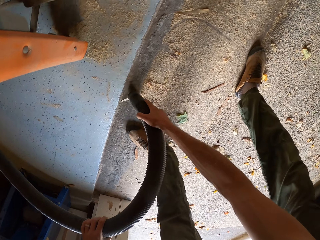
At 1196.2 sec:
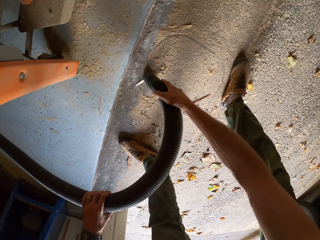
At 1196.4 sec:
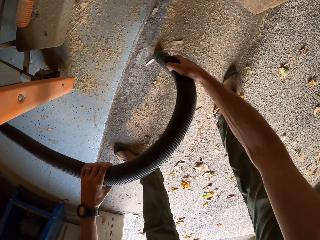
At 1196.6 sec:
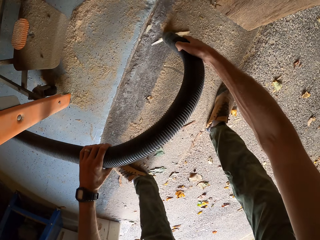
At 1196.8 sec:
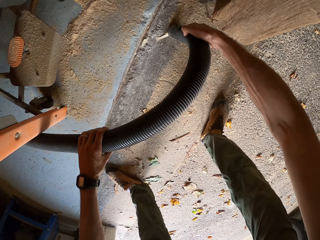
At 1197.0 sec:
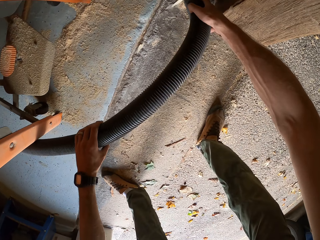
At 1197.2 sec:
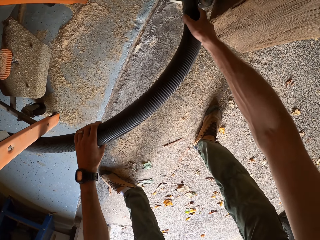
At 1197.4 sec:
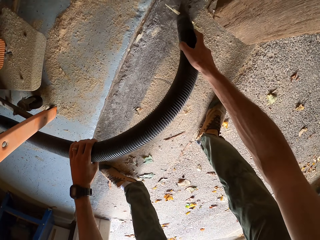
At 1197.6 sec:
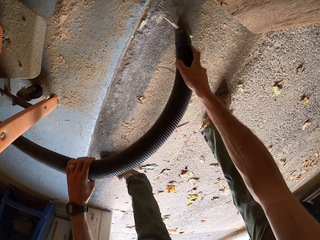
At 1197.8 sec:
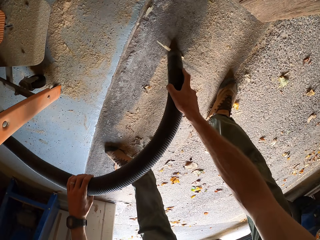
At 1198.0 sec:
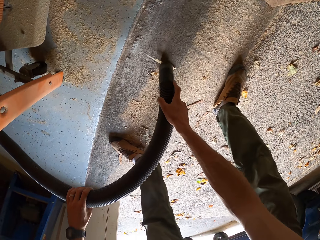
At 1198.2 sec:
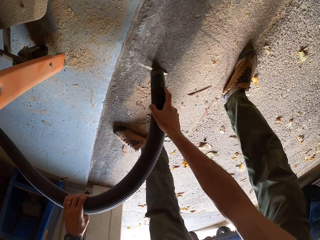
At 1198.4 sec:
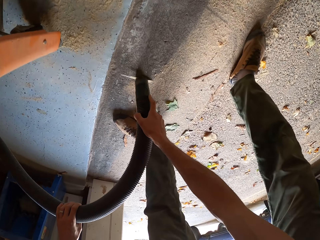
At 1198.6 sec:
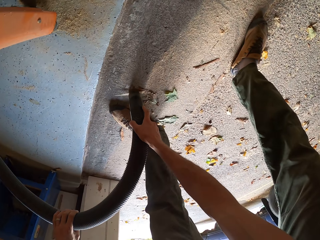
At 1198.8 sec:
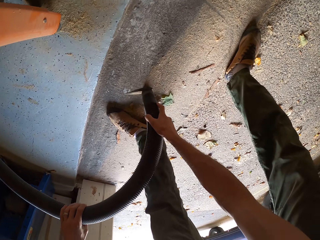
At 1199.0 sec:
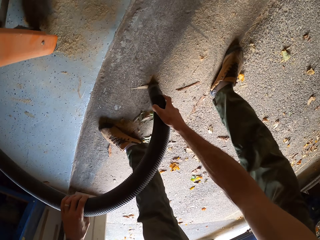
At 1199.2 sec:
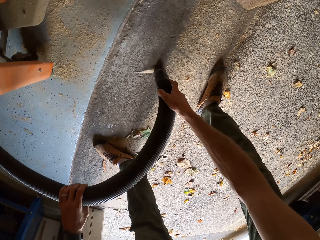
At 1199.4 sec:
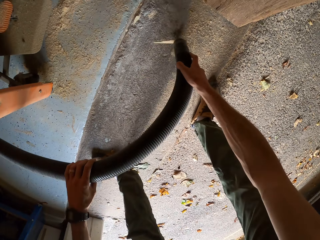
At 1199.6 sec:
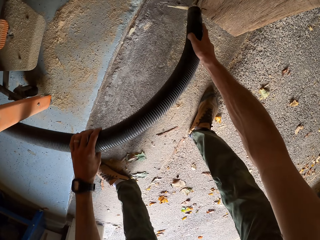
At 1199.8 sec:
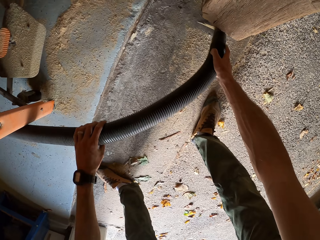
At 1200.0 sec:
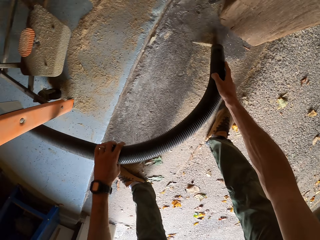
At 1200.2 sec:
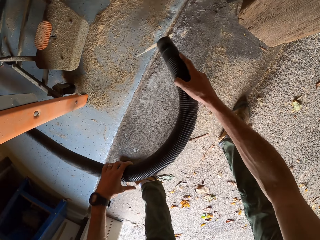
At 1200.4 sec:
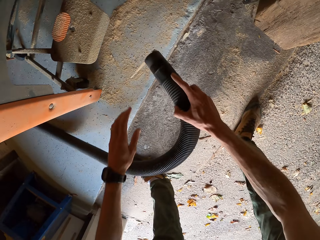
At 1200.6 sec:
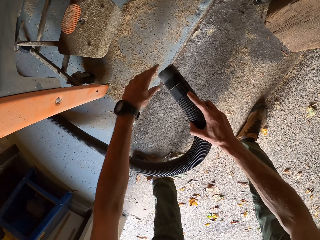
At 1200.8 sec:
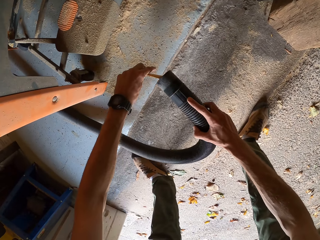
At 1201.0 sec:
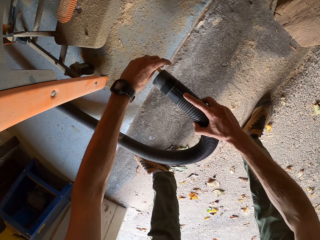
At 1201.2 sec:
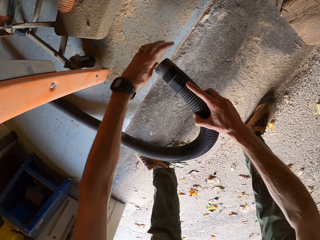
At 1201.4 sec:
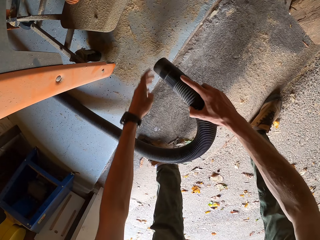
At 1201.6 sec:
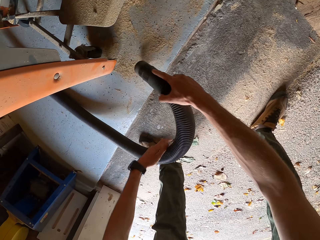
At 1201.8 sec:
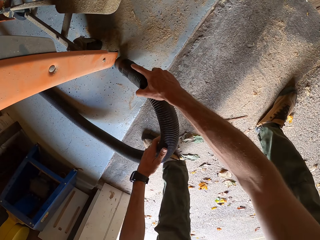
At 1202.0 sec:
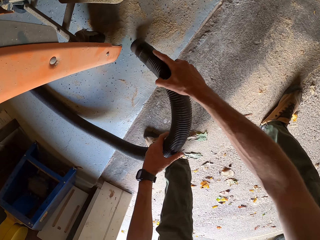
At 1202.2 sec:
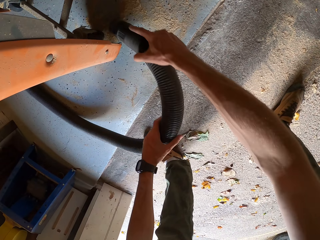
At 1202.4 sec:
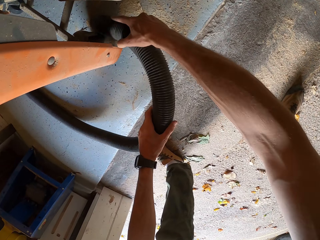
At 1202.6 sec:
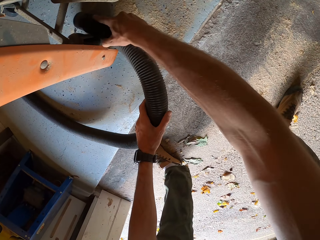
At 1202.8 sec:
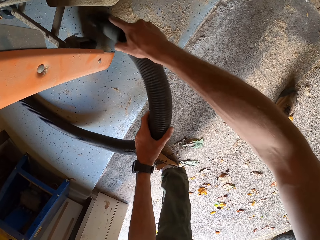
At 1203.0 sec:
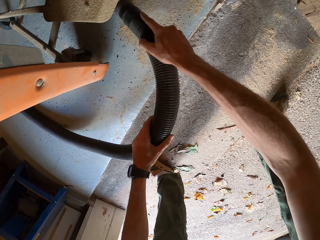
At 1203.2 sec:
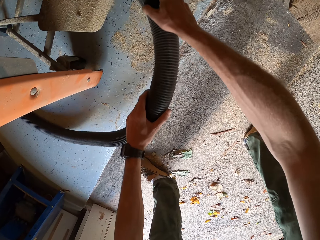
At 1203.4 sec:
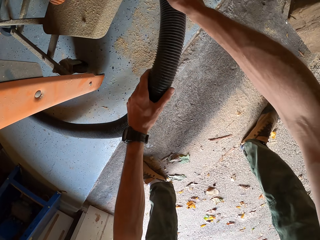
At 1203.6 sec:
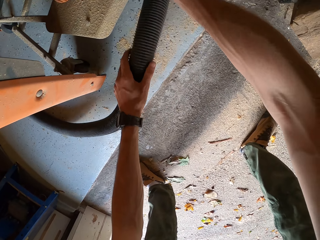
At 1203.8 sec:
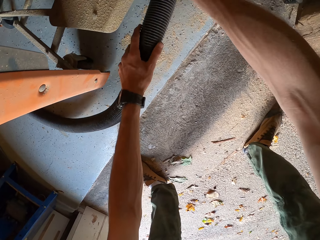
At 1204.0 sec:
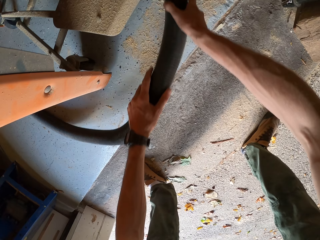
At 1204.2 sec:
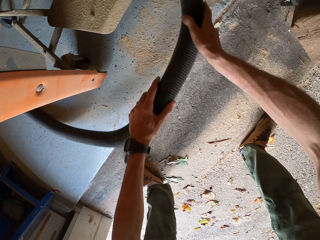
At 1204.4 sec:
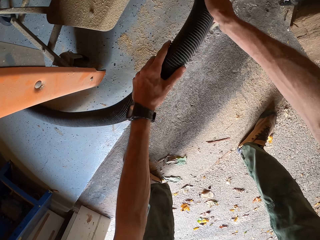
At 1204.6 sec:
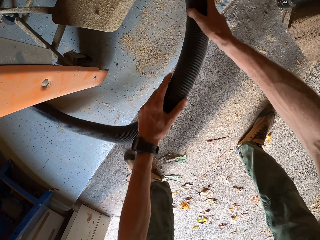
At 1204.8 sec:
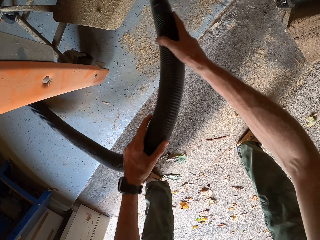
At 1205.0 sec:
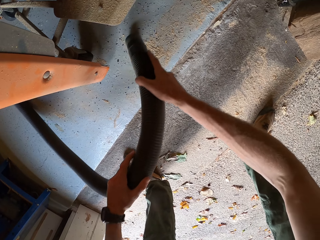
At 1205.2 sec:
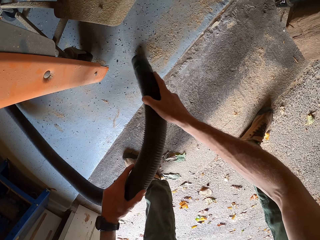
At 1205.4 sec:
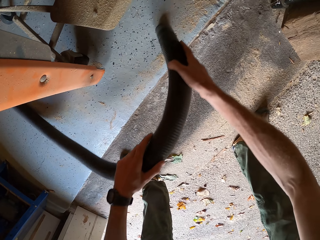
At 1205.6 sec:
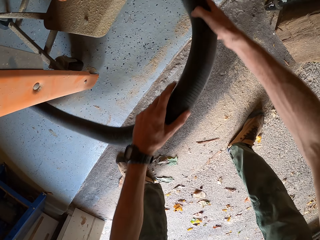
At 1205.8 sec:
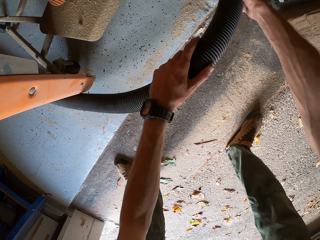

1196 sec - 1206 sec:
The camera wearer touches a piece of wood on a vacuum cleaner pipe. They clean the floor with the vacuum cleaner pipe.

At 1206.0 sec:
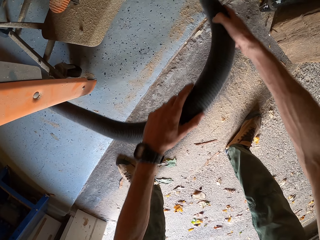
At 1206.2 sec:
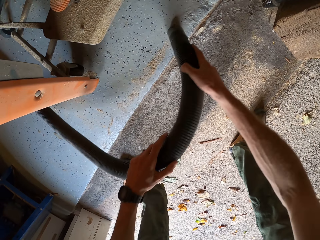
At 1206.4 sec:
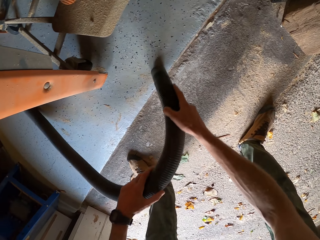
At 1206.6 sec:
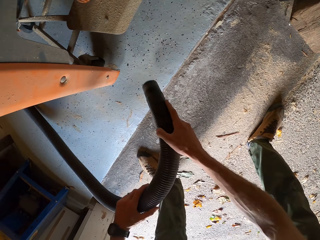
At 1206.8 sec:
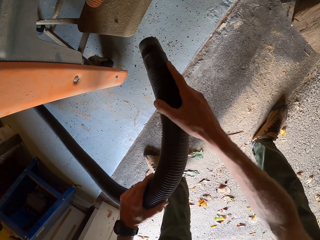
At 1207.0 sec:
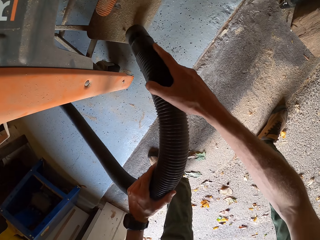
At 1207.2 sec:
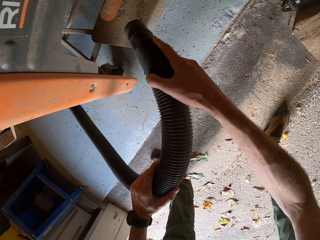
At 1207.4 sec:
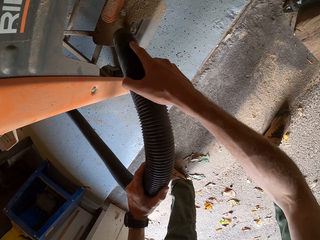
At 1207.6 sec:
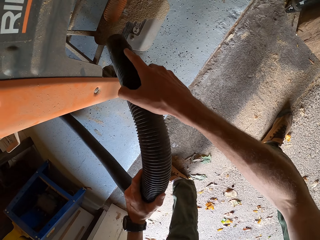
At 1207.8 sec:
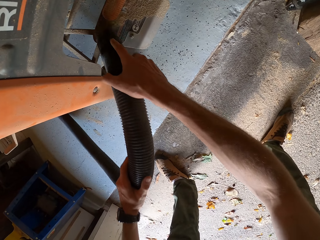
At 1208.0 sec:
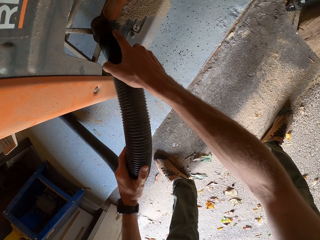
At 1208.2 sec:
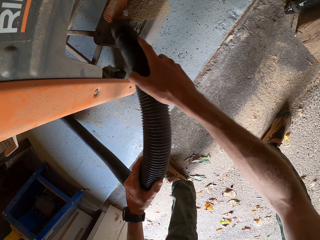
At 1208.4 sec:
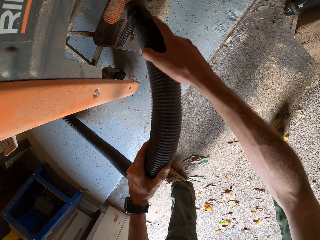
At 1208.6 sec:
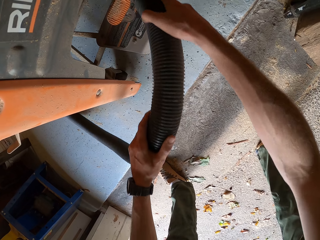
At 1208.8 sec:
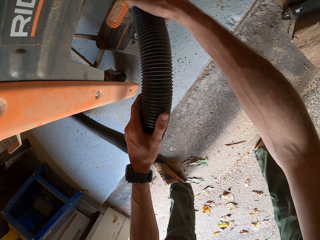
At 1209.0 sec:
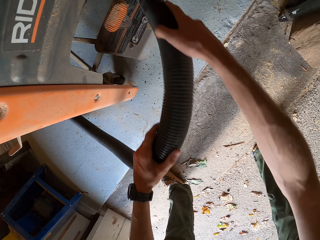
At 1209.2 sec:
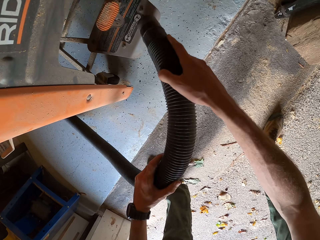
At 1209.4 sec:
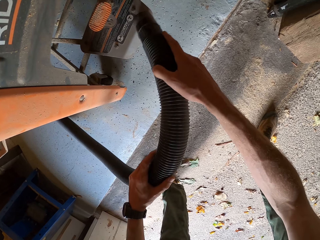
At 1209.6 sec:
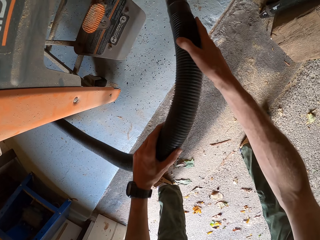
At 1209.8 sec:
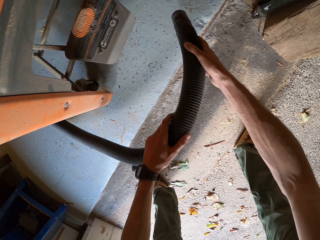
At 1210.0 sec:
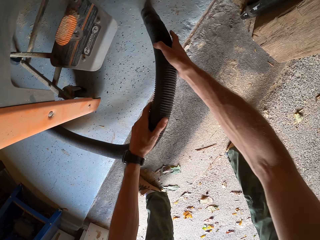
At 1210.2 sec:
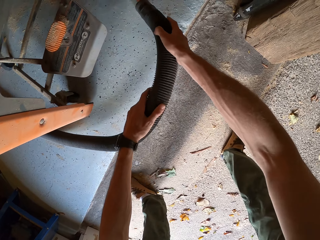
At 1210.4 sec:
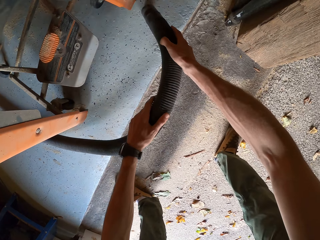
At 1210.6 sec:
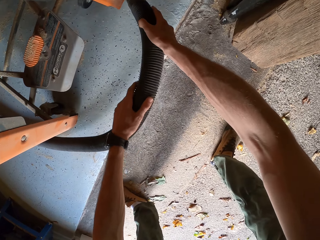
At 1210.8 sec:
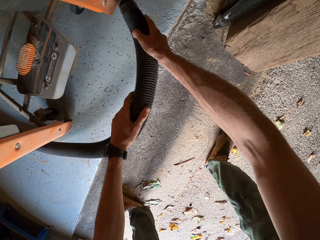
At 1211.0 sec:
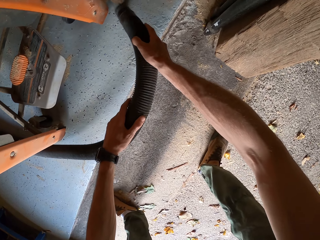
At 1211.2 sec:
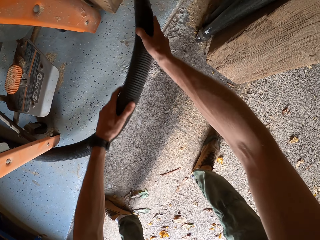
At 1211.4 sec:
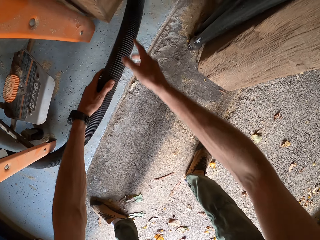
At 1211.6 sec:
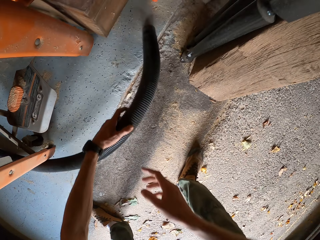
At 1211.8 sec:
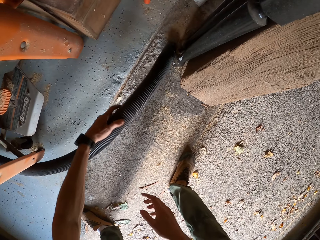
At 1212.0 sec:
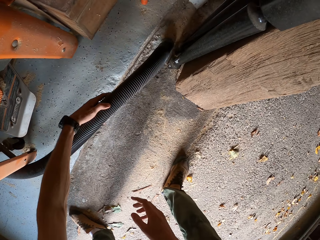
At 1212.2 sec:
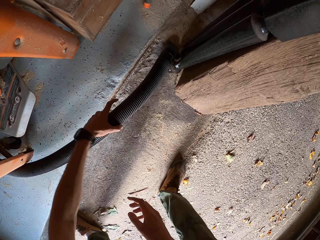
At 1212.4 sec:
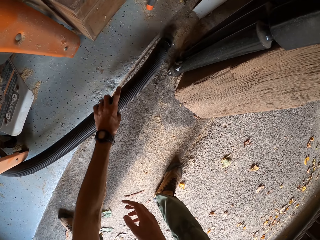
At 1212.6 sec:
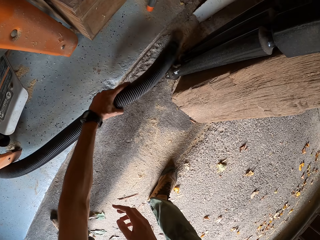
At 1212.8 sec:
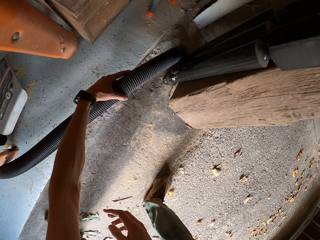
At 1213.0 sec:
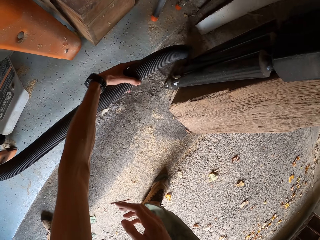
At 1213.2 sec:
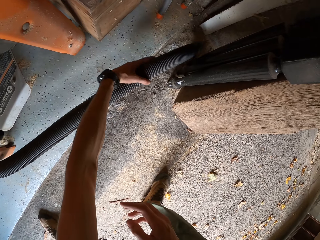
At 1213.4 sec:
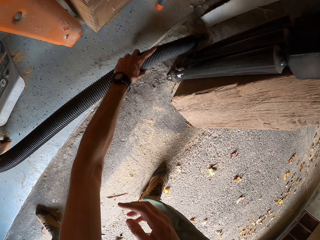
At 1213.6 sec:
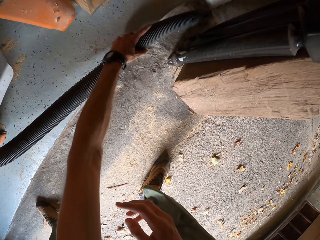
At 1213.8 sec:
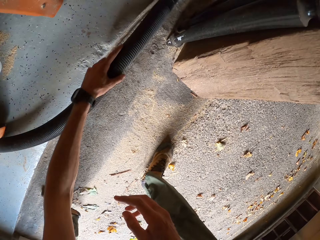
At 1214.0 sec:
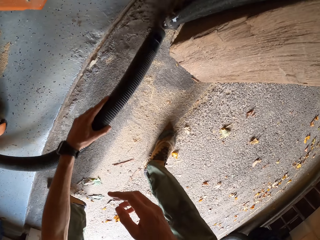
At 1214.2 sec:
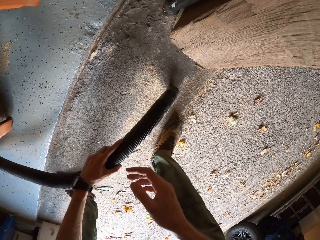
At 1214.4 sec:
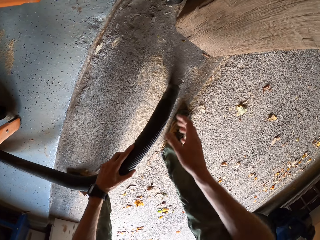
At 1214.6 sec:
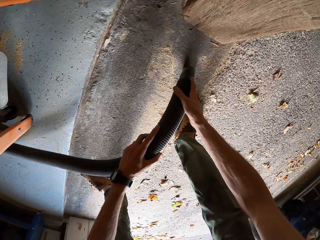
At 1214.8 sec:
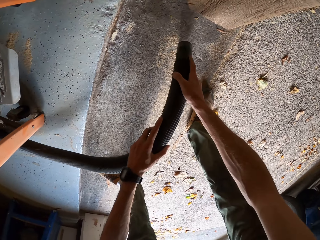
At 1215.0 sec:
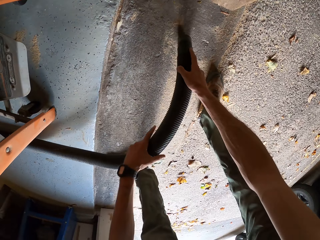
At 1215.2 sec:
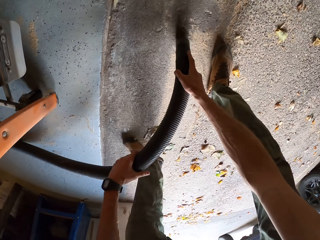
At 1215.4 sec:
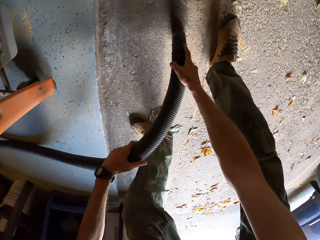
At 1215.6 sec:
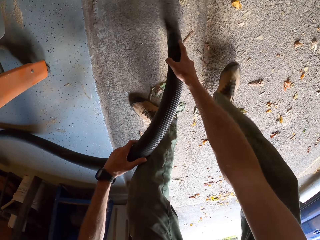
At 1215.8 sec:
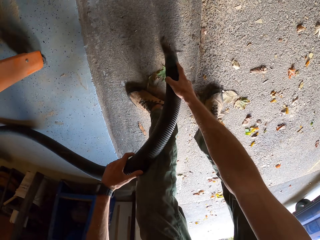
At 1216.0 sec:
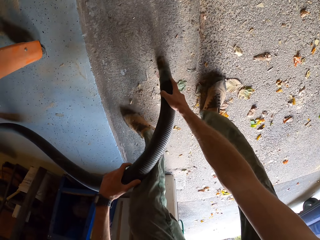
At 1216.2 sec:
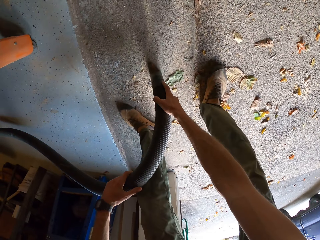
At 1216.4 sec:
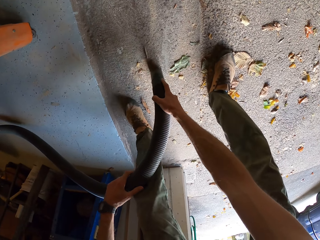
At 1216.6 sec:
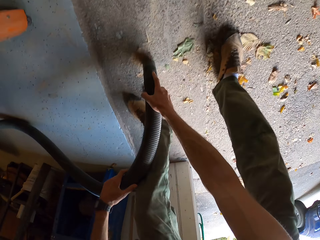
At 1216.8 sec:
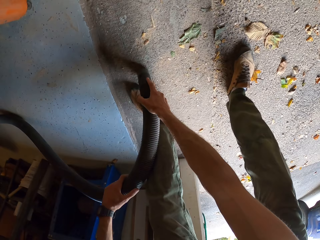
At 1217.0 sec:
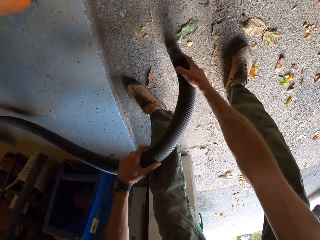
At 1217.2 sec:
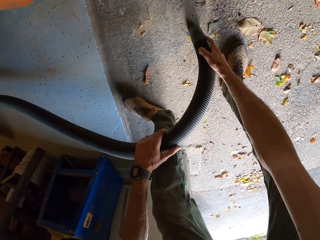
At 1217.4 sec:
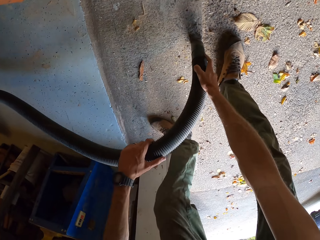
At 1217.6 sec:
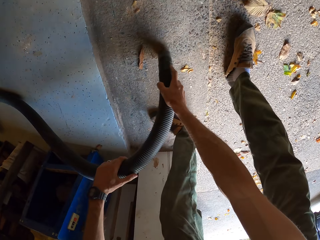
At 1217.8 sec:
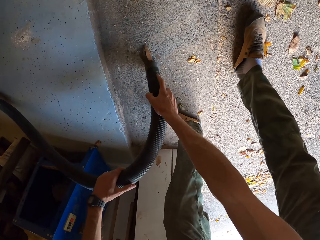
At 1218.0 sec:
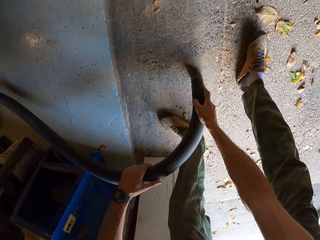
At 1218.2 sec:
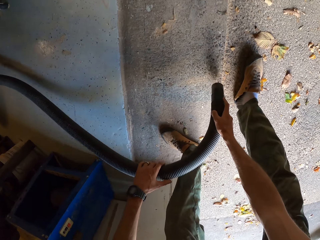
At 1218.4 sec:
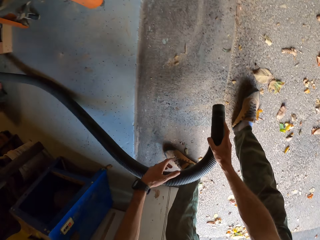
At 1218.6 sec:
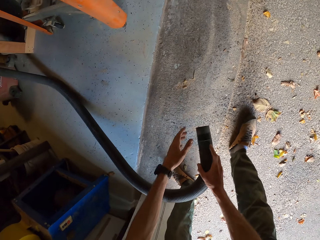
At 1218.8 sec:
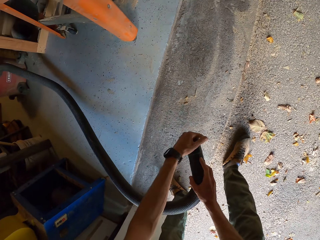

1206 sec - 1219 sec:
The camera wearer cleans a table saw stand with a vacuum cleaner pipe. They clean the floor with the vacuum cleaner pipe.
